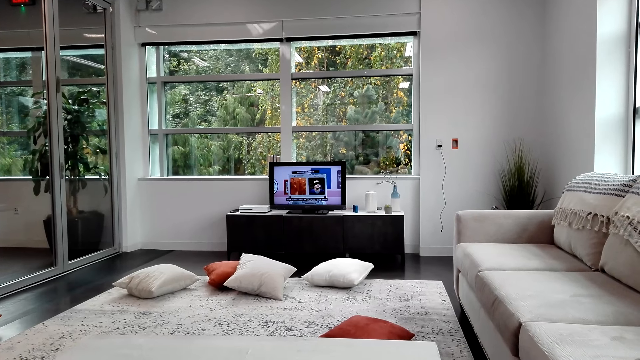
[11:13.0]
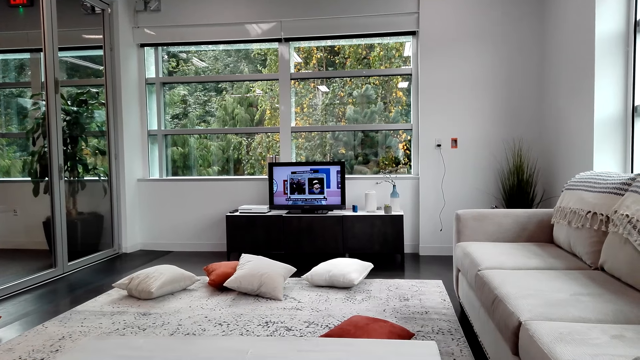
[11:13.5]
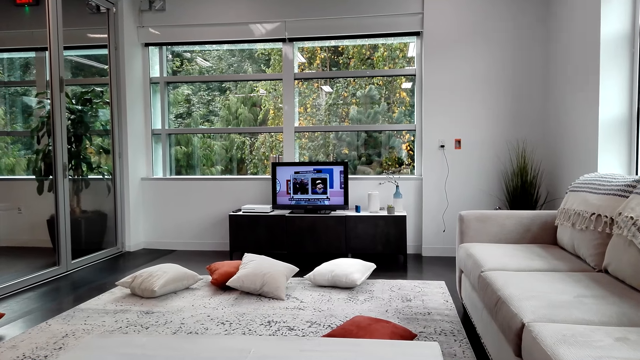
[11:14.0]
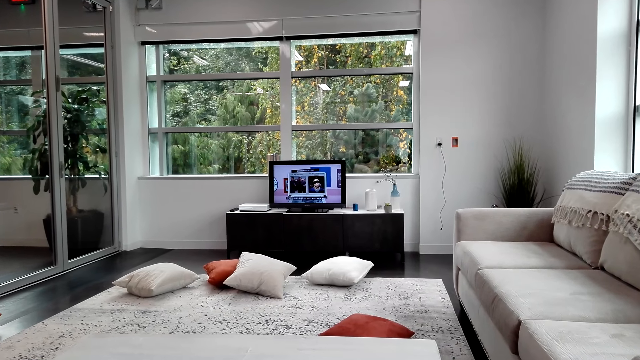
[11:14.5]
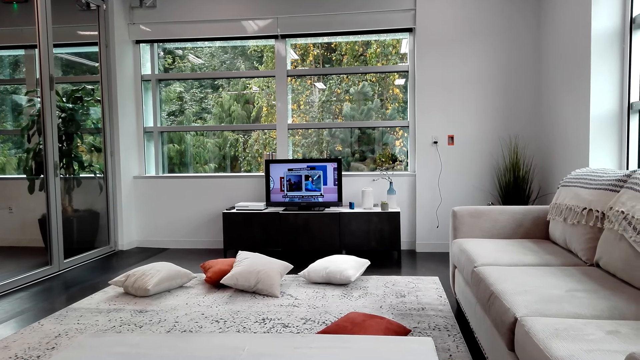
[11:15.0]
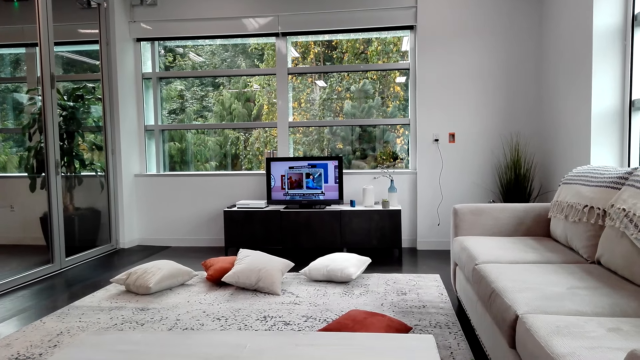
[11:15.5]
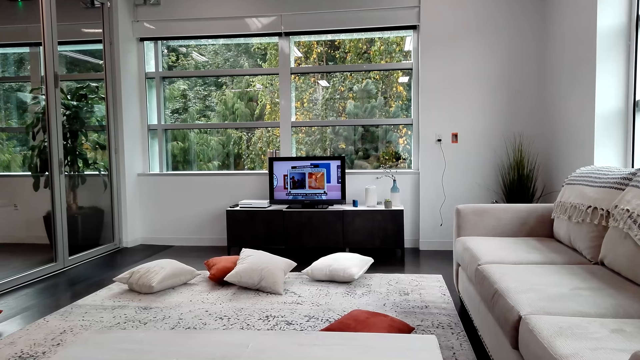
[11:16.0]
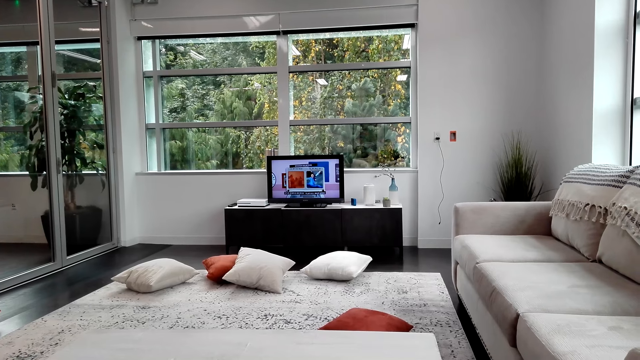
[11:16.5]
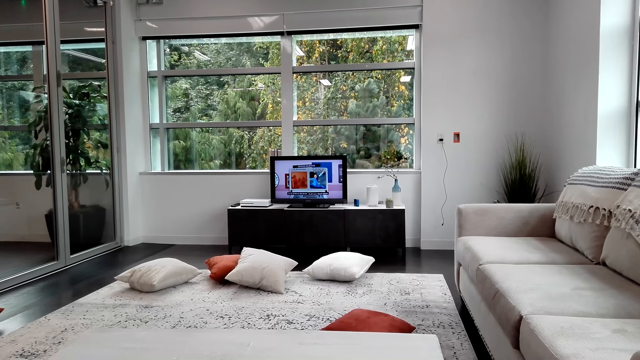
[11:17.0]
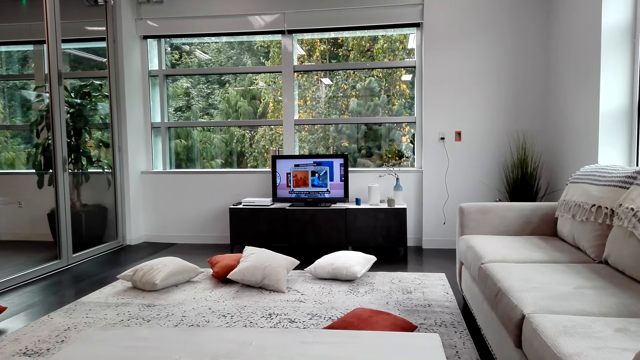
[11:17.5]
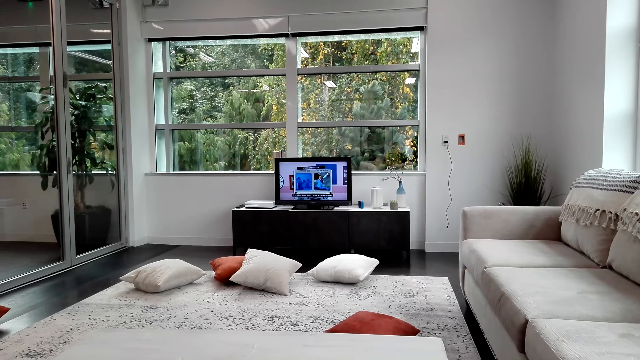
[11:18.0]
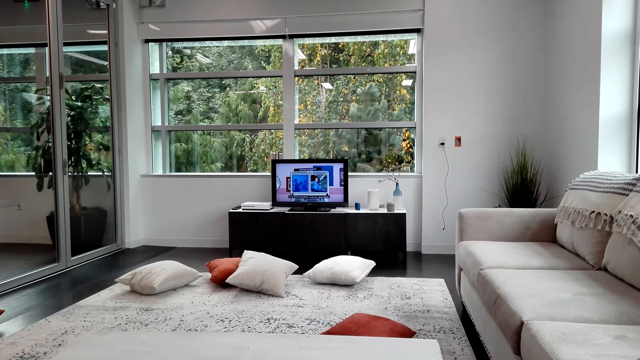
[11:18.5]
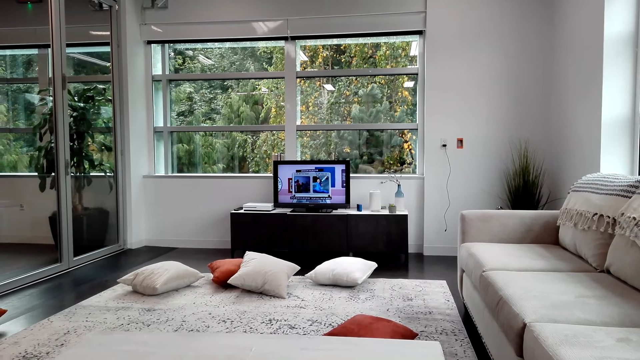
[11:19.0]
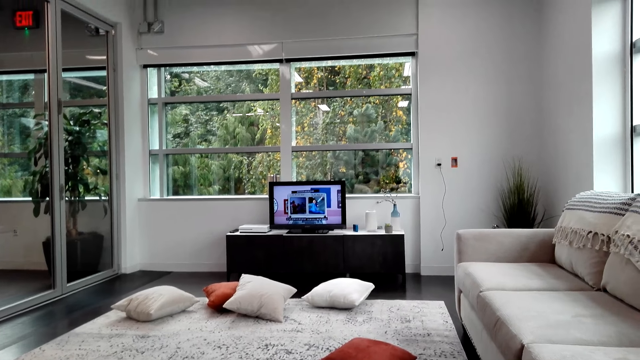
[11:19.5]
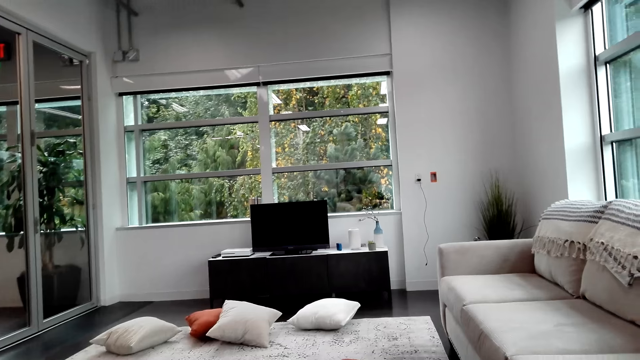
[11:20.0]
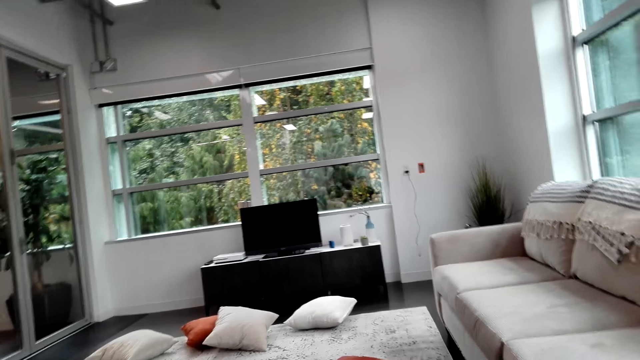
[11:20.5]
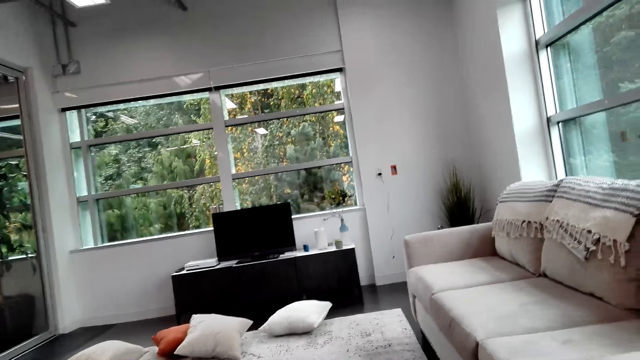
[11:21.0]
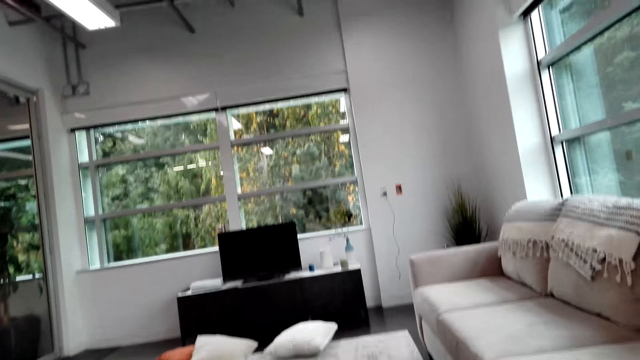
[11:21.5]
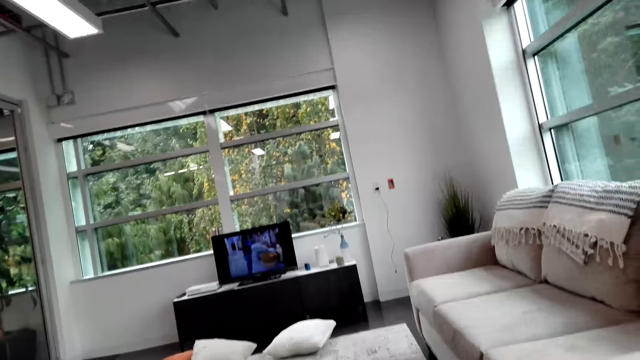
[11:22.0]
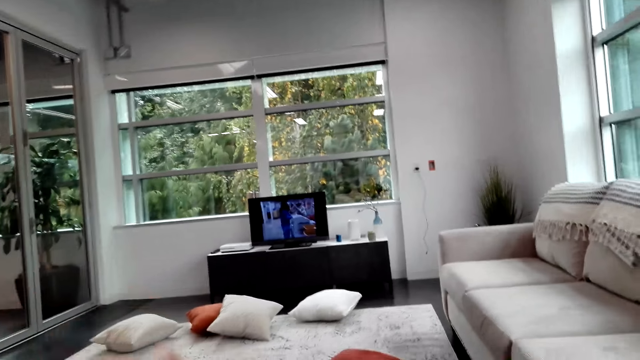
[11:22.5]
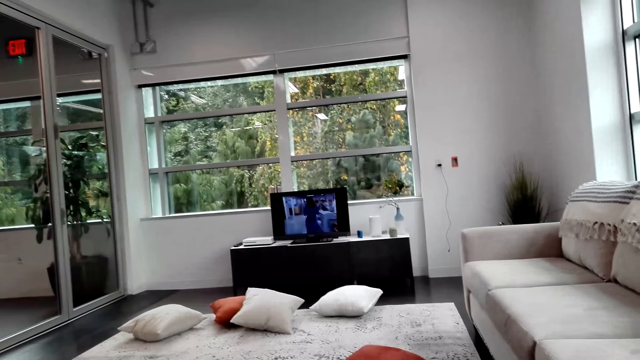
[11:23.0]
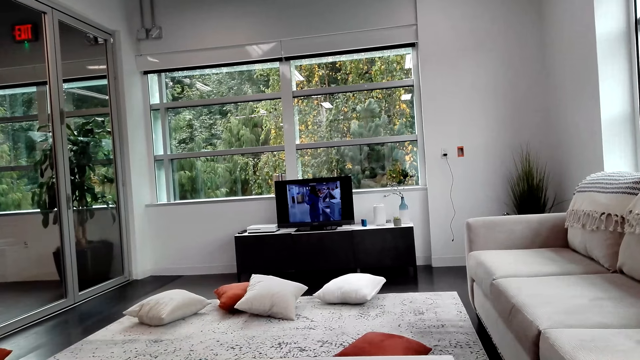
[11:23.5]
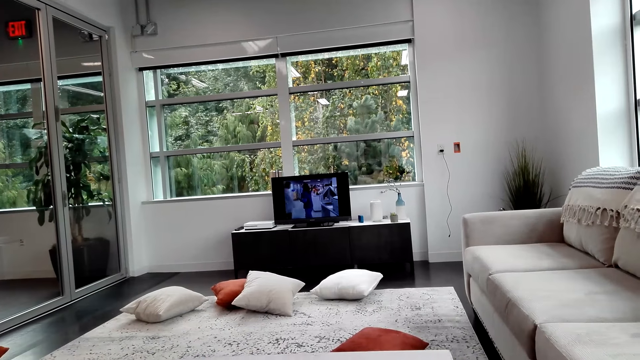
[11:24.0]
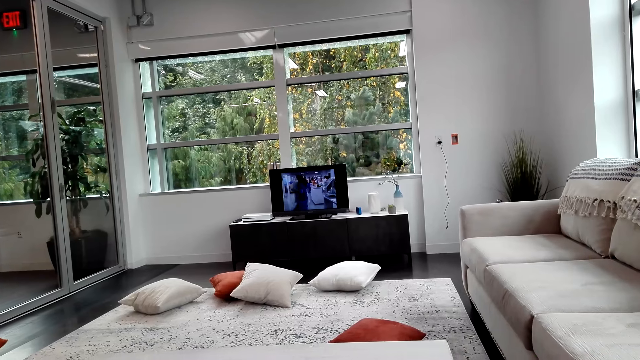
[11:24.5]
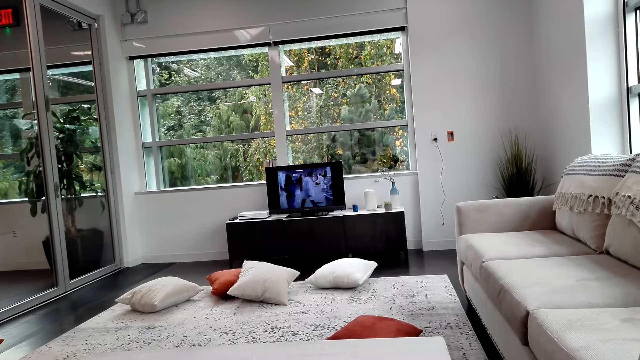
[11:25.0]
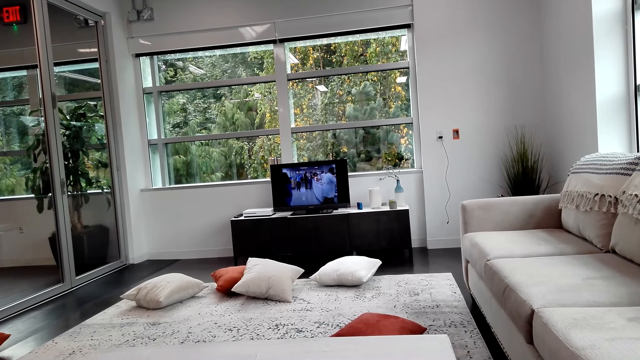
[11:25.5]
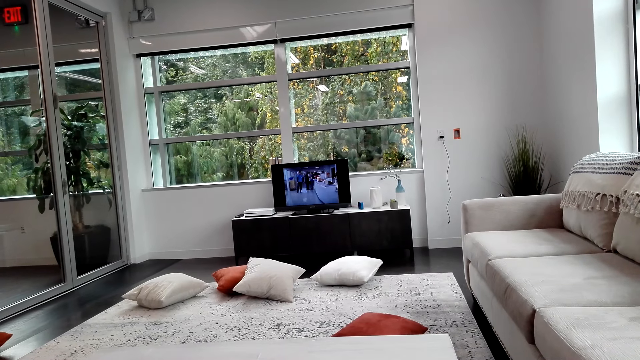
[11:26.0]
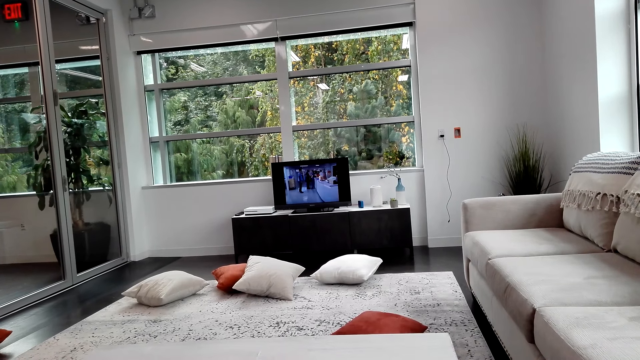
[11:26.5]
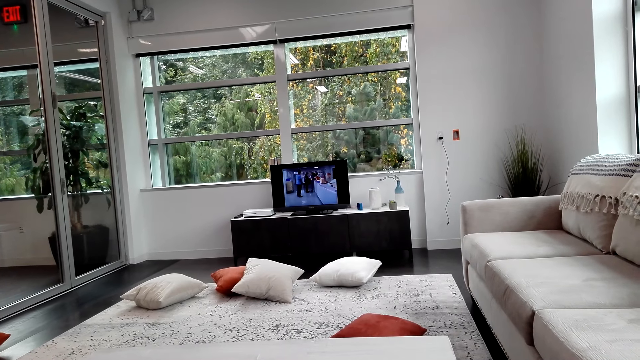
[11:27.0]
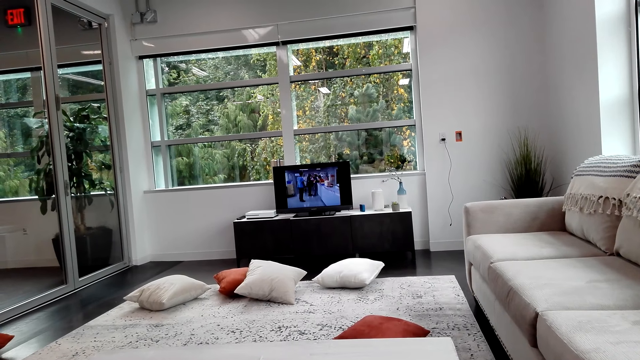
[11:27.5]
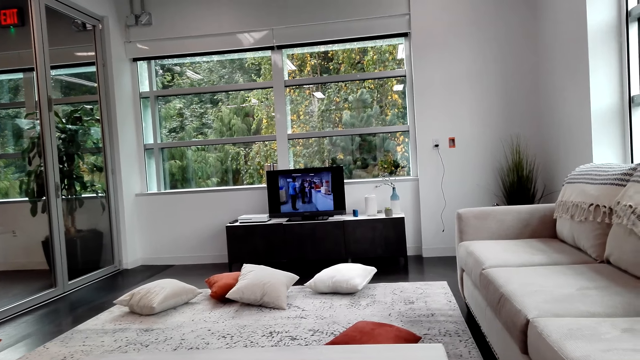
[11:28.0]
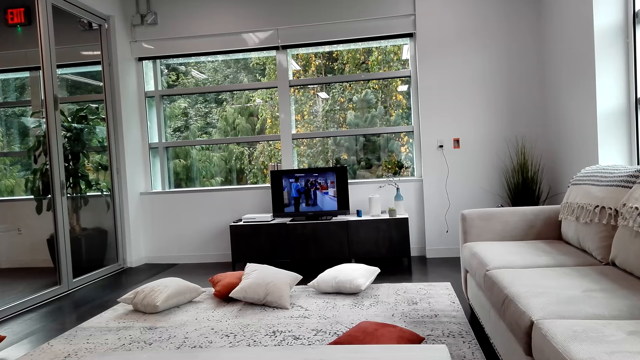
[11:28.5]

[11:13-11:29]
The camera wearer watches the television.

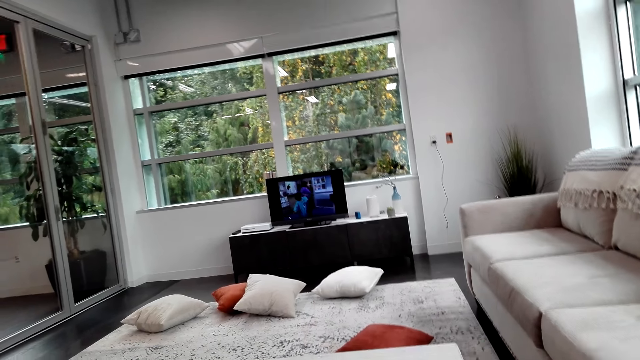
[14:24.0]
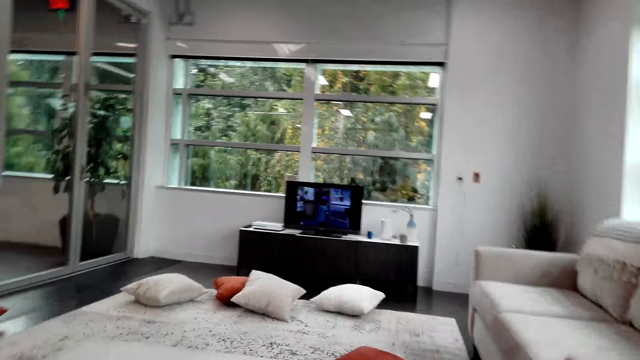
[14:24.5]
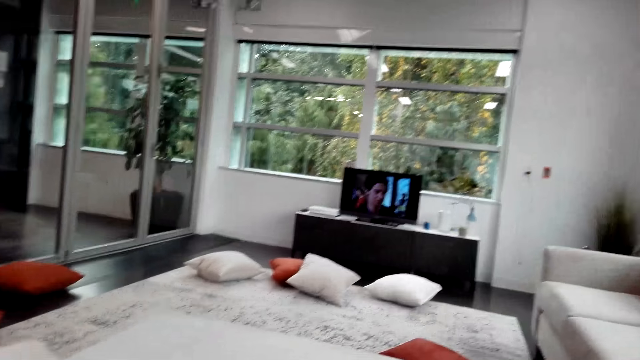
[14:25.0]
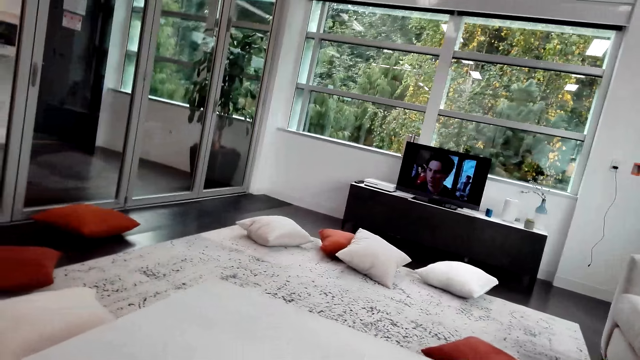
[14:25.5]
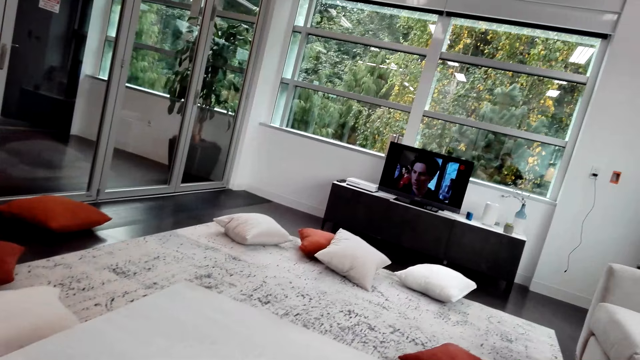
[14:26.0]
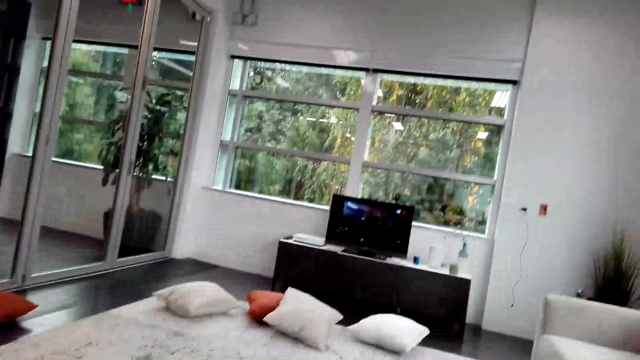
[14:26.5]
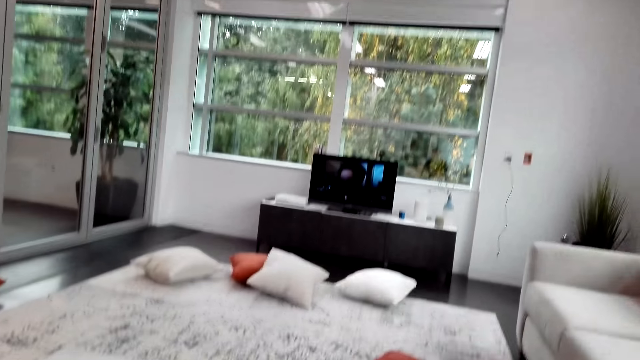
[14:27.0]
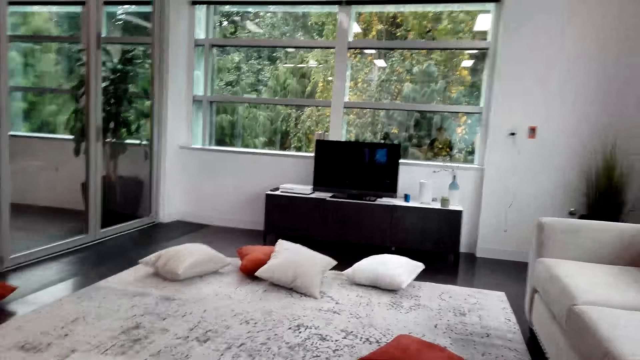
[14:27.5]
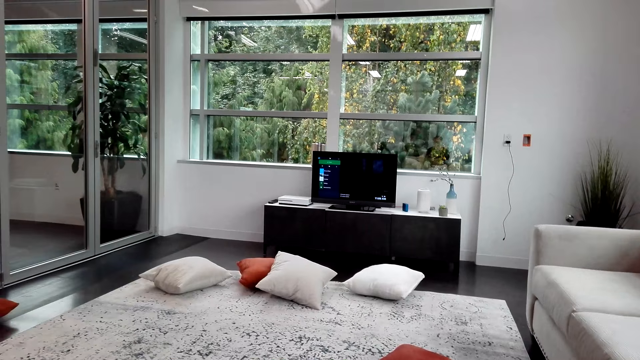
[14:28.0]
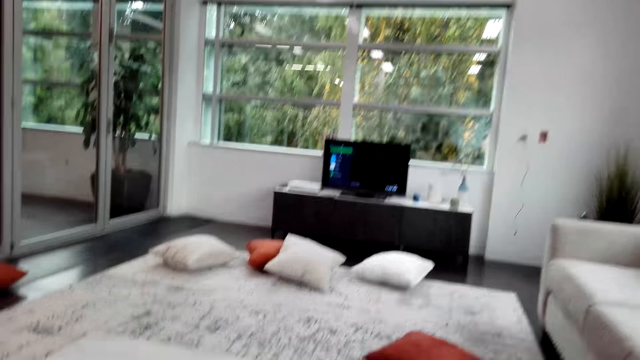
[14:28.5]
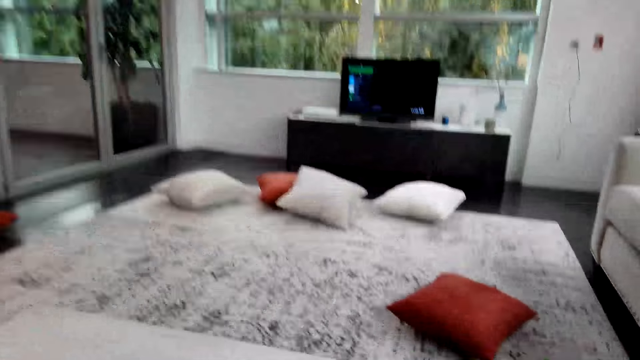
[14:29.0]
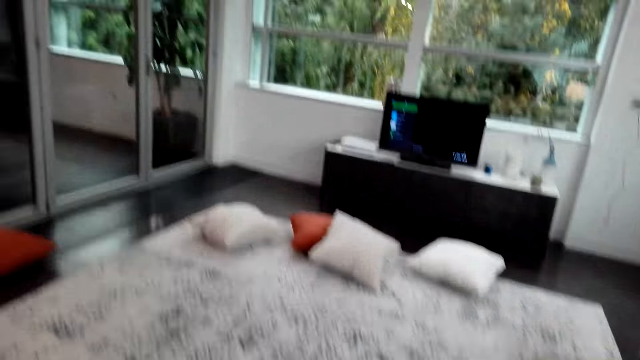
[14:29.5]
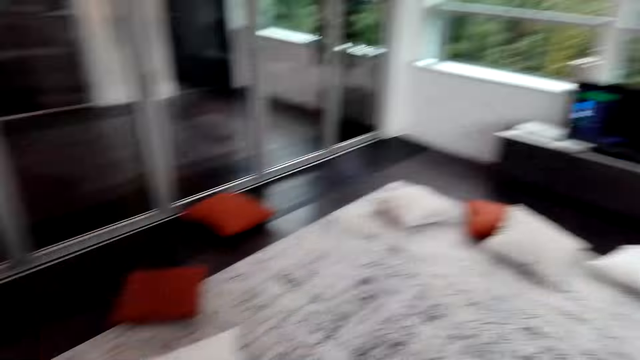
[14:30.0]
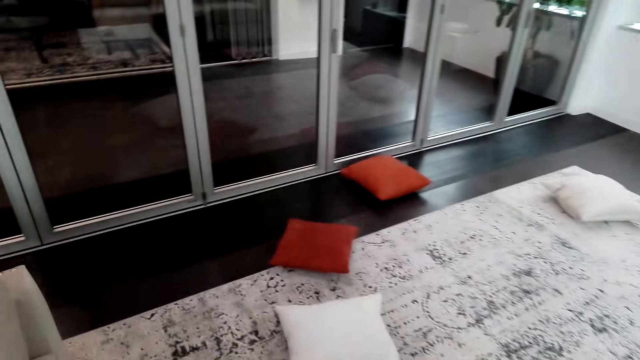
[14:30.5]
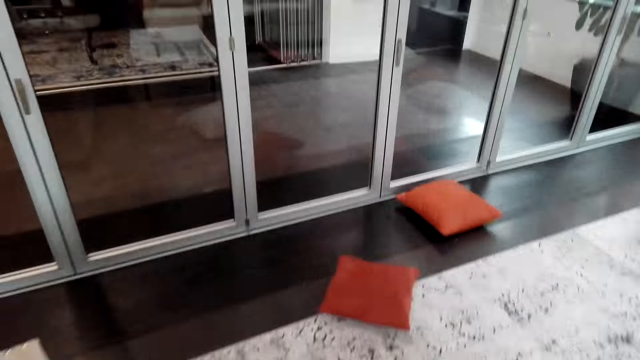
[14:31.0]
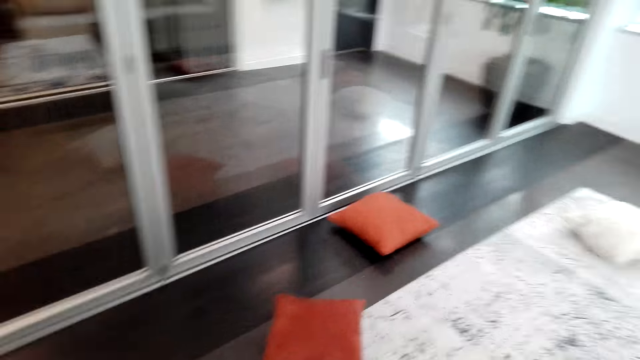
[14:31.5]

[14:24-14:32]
The camera wearer walks in the room.
